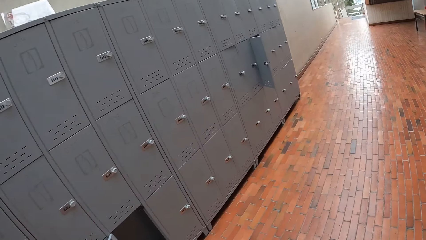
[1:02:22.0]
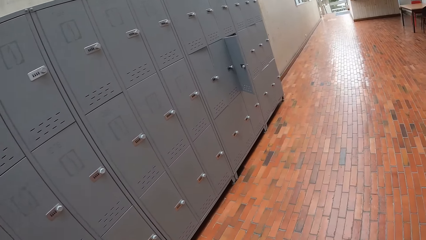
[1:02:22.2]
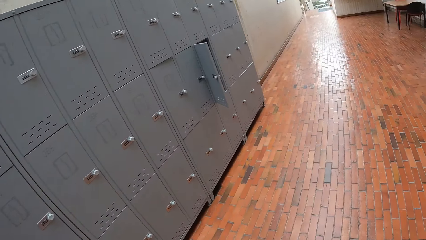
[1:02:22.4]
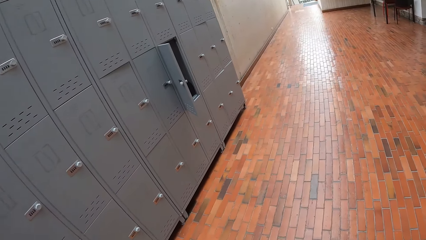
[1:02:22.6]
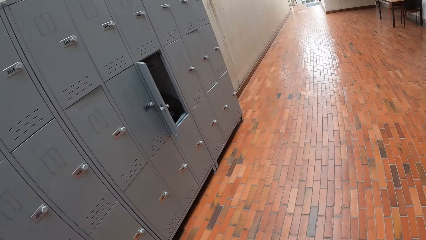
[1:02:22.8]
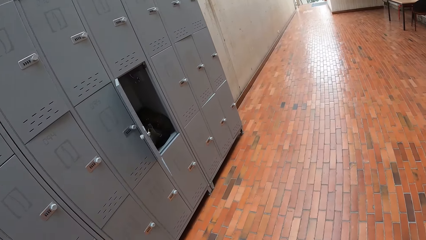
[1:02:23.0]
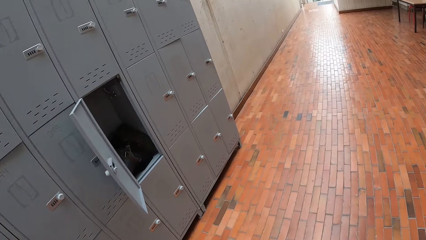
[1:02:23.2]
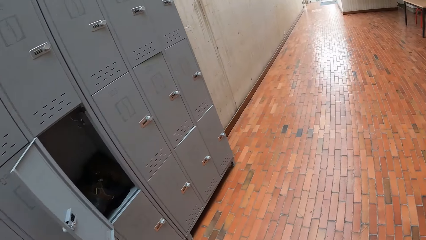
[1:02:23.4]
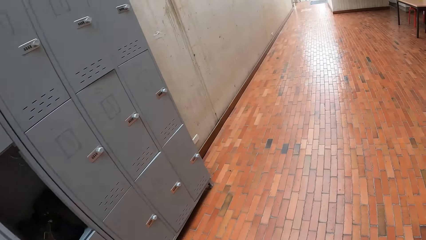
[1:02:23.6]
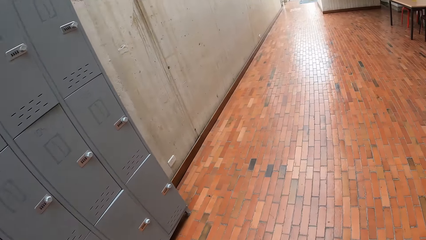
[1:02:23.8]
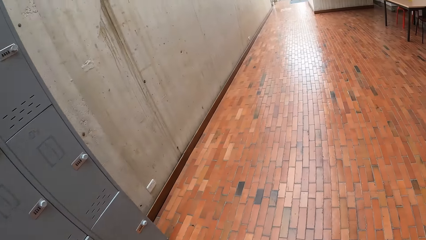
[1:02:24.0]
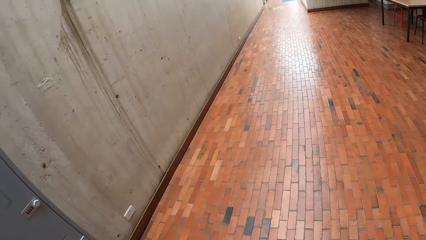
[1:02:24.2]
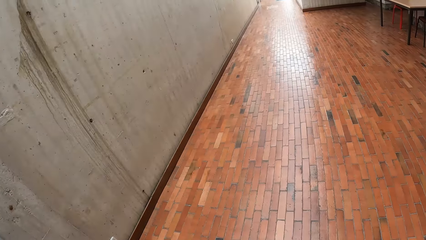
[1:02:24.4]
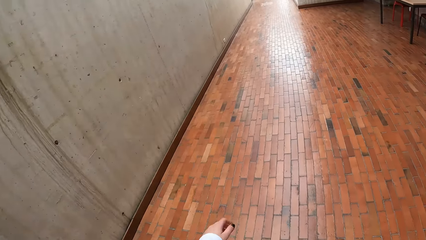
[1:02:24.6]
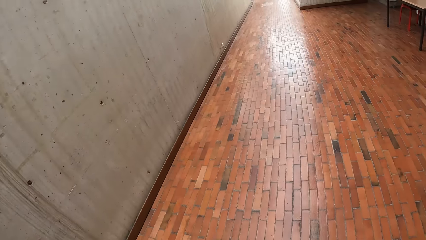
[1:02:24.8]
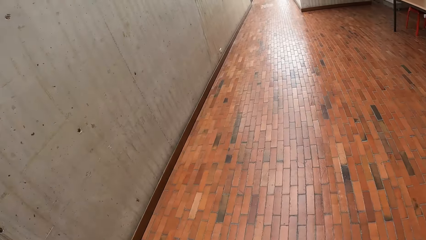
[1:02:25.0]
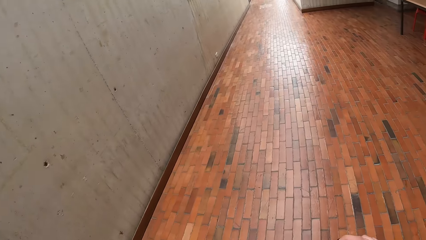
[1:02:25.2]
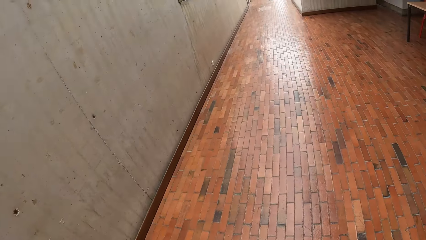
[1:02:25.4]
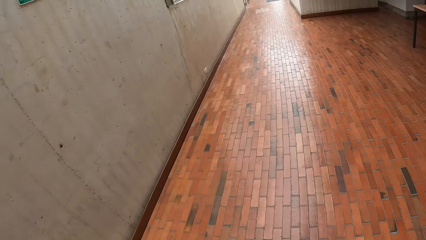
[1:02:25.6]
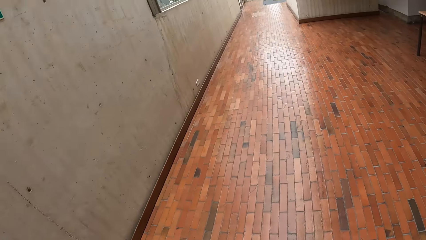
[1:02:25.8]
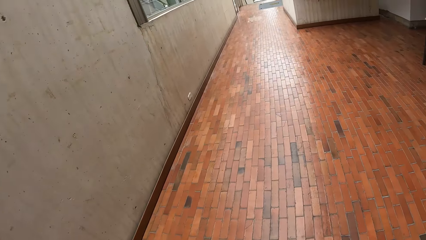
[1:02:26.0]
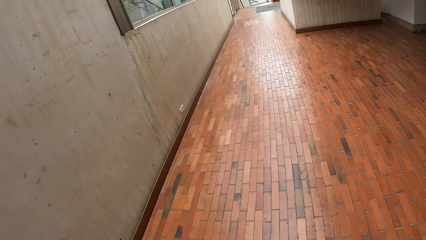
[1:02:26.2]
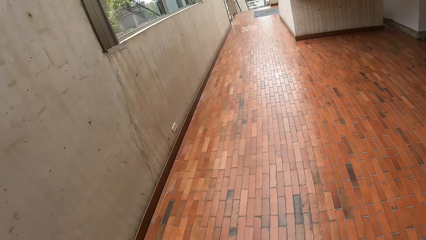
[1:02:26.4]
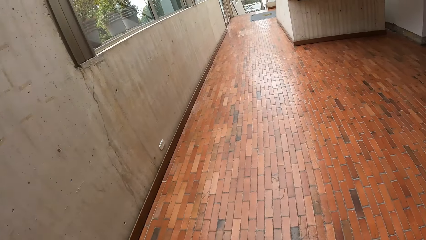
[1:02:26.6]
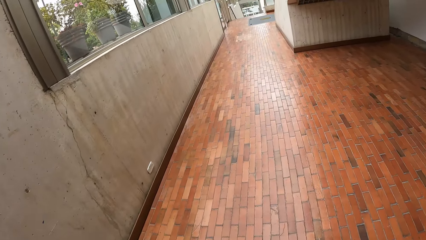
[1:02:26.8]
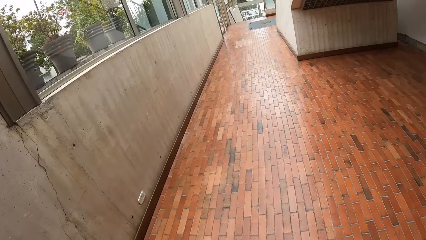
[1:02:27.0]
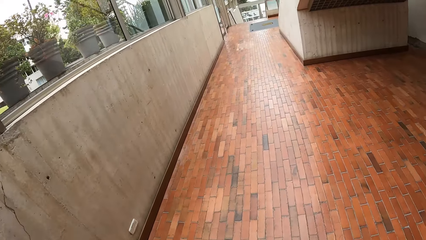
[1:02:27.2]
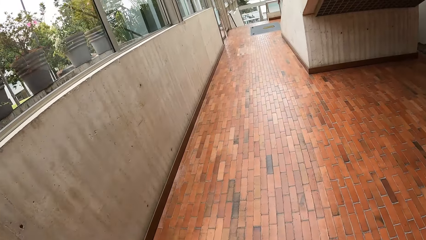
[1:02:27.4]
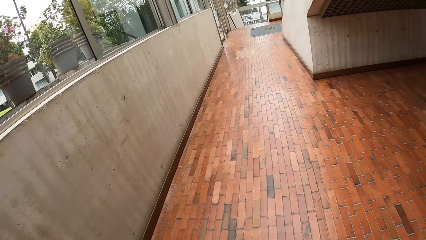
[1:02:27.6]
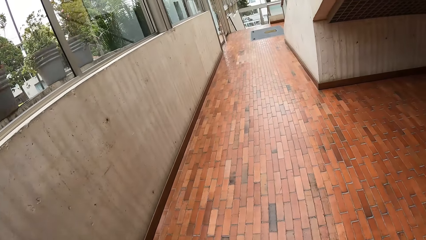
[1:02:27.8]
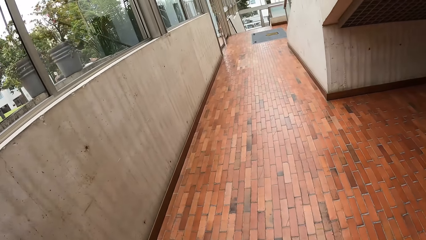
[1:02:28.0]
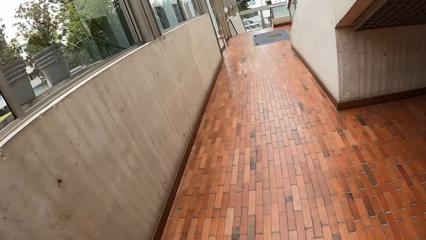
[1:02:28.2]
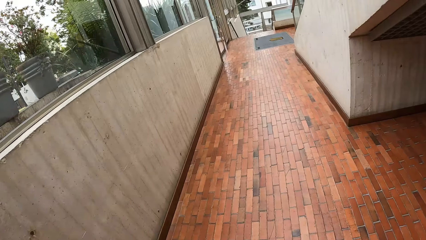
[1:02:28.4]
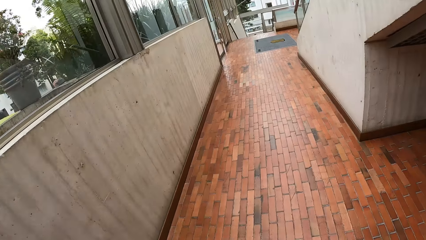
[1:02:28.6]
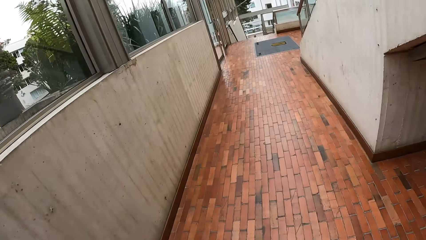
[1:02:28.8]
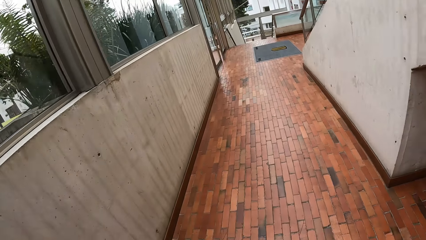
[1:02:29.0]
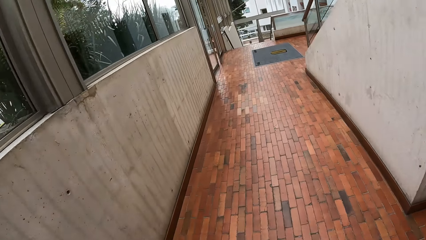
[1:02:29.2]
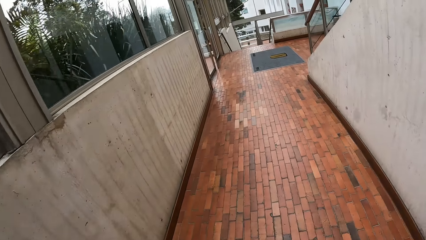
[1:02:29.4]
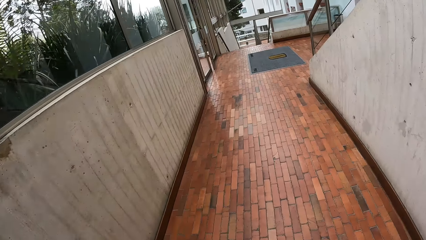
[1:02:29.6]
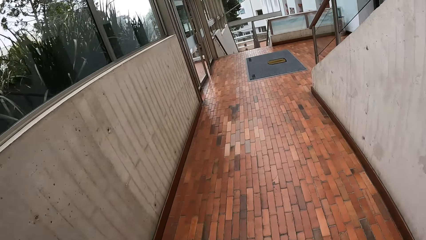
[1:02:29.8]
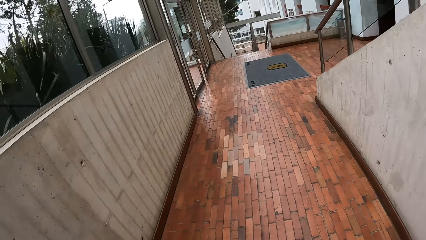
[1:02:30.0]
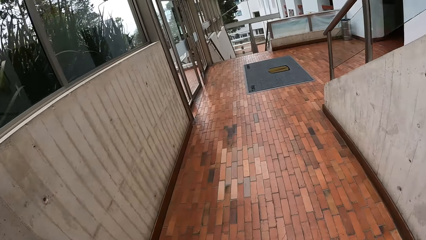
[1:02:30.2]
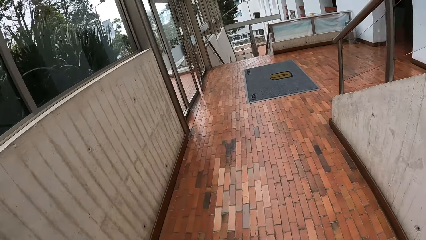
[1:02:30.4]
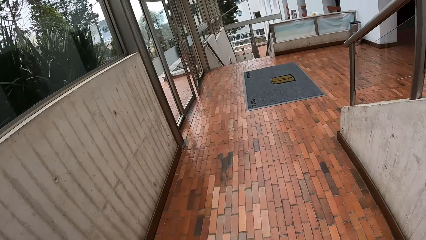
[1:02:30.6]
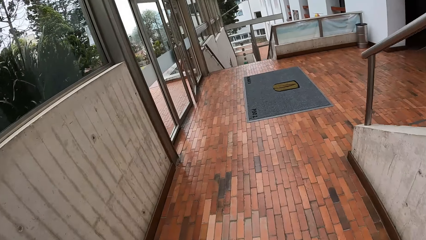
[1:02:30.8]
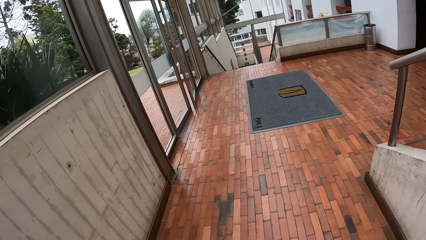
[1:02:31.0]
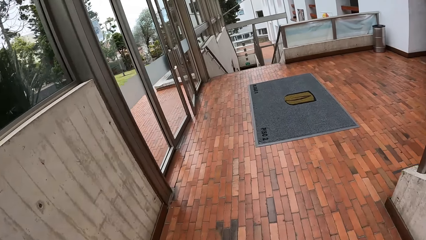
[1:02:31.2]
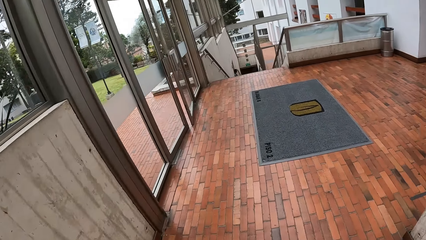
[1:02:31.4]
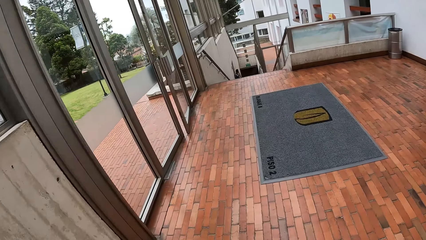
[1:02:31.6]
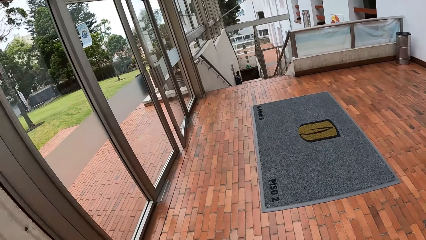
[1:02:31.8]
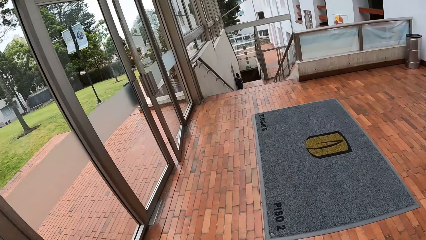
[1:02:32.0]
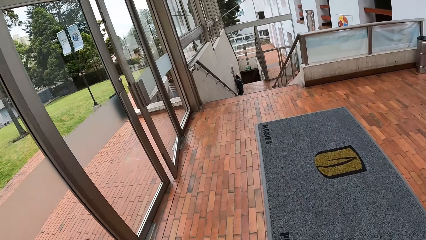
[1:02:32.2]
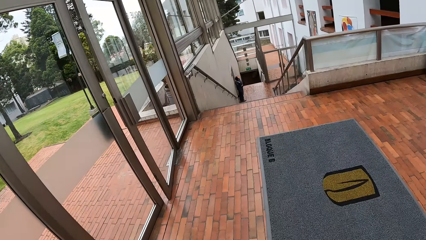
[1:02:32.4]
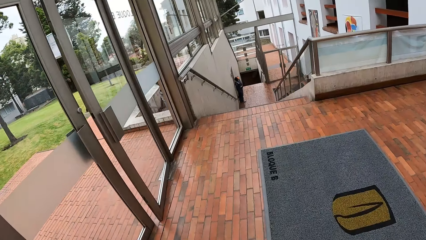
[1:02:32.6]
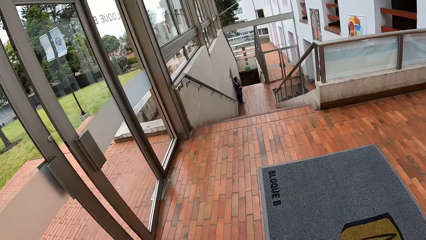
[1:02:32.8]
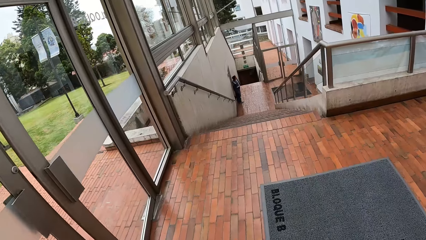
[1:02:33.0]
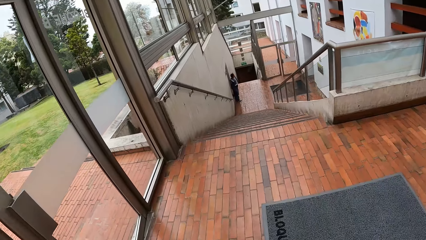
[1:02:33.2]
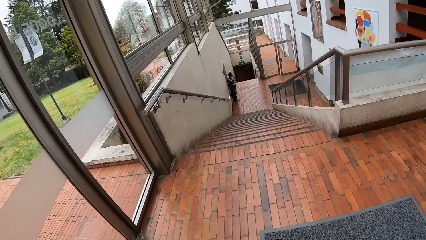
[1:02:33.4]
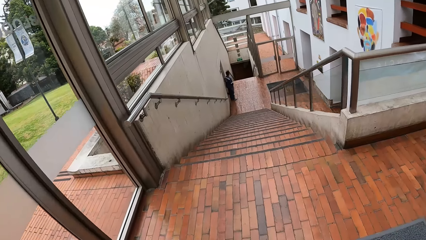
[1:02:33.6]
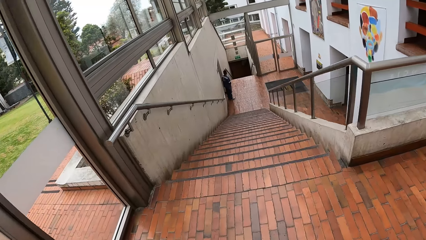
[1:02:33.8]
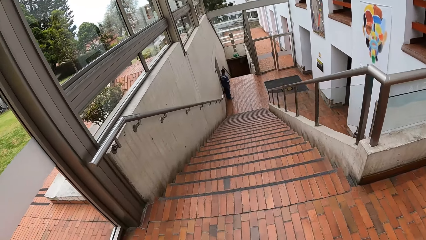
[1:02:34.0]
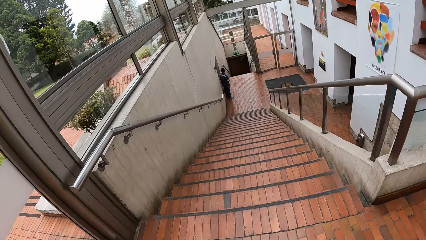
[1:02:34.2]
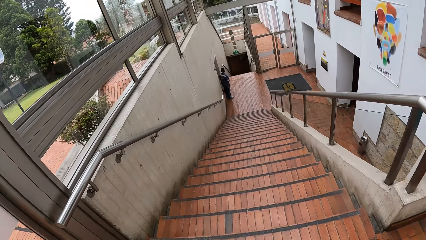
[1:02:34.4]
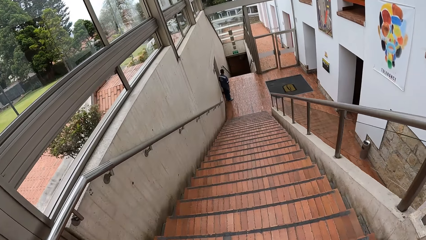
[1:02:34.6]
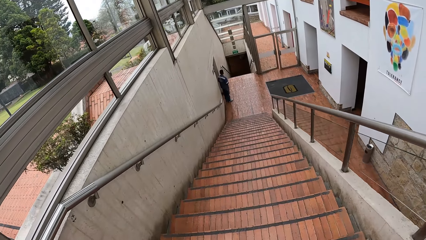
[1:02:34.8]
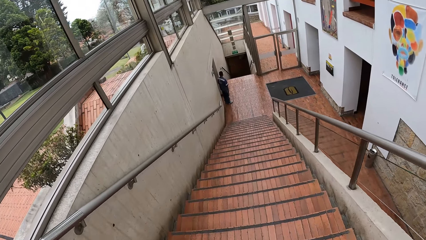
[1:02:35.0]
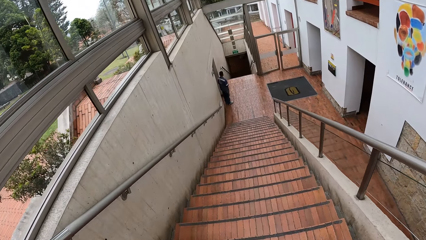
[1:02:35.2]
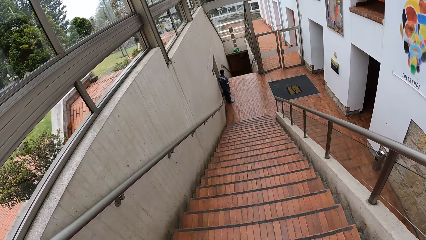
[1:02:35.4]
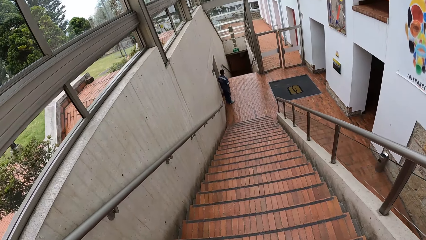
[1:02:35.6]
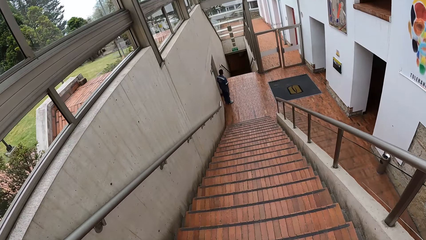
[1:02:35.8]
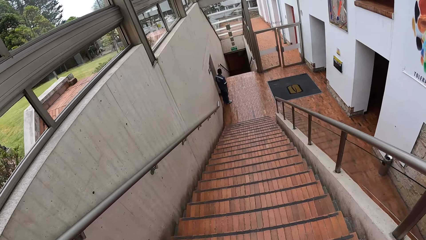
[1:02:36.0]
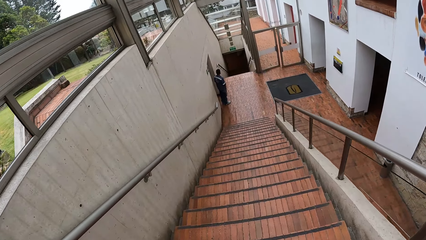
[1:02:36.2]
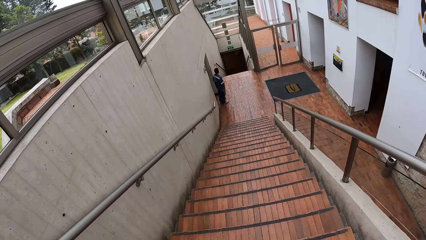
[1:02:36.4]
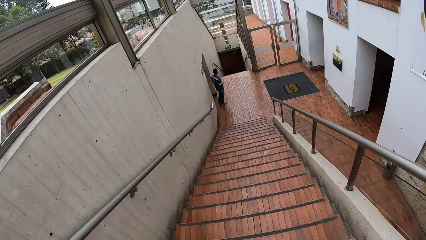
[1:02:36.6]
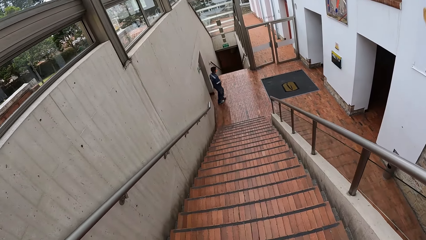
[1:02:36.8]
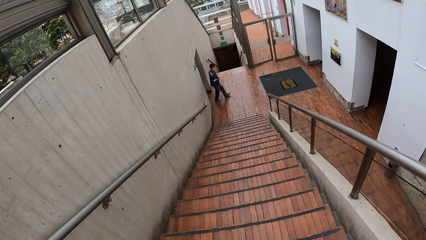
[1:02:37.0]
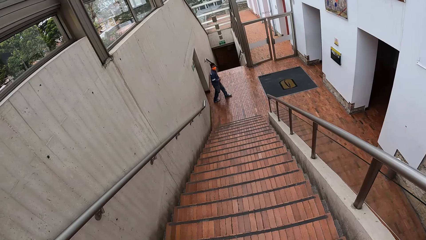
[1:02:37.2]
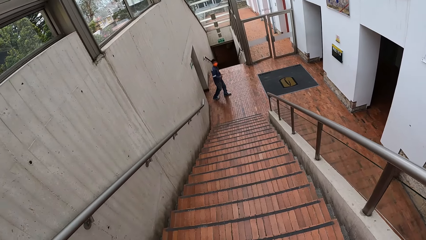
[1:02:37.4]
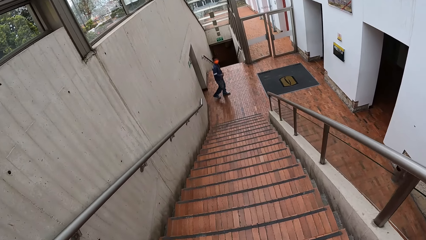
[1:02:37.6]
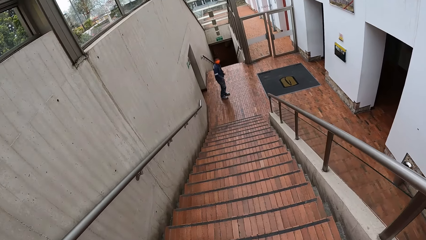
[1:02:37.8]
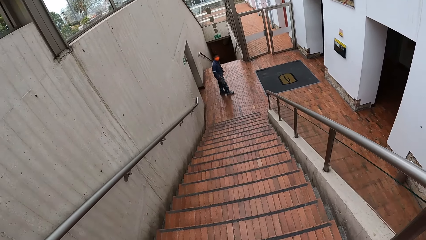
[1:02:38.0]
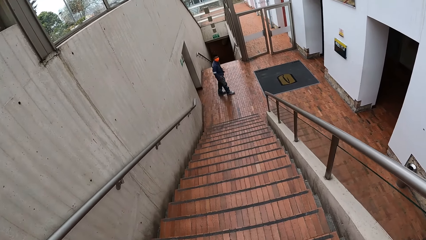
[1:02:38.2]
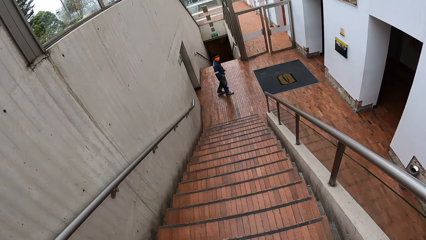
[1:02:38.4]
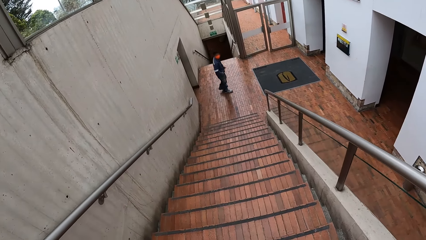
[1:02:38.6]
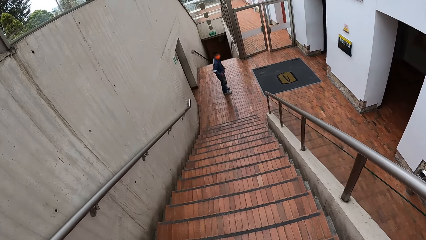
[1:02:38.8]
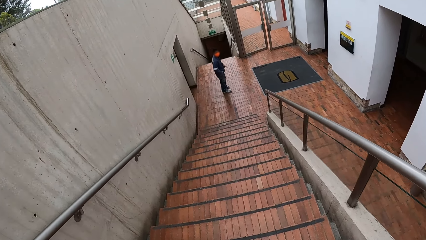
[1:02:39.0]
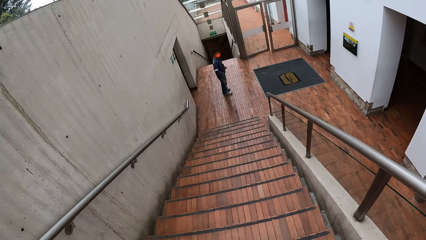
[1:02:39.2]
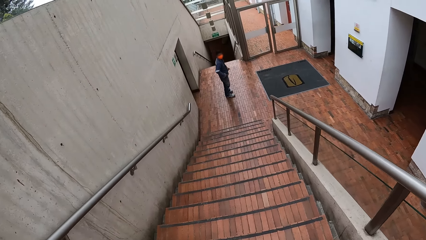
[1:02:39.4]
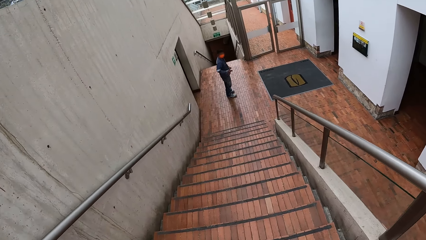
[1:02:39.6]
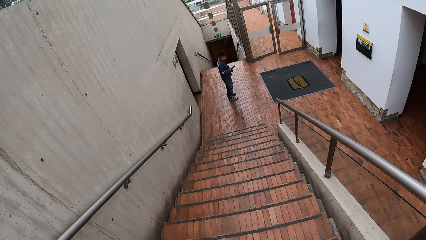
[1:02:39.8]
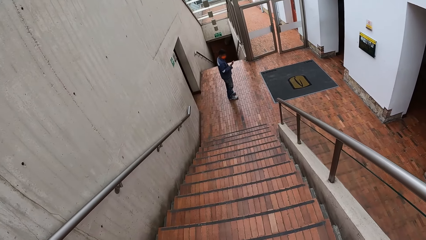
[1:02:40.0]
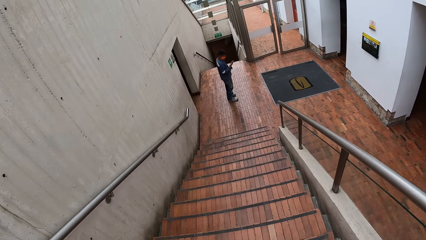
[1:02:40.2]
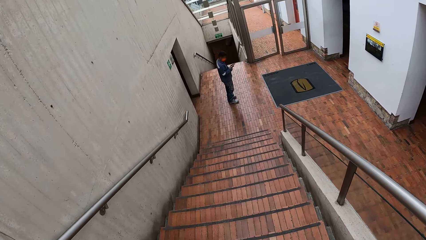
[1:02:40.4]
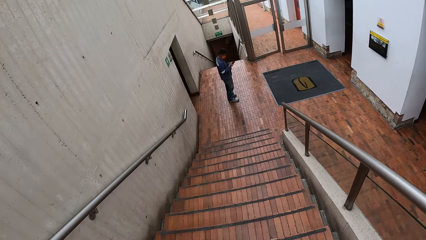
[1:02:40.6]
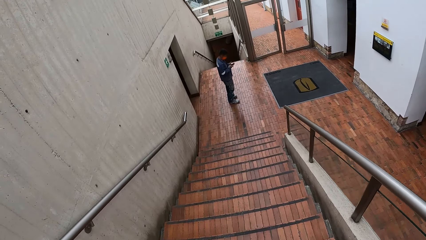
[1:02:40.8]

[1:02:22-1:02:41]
The camera wearer walks down a flight of stairs. A man dips his right hand into a trouser pocket. The man picks up a phone from the trouser pocket with his right hand. The man operates the phone with both hands.
